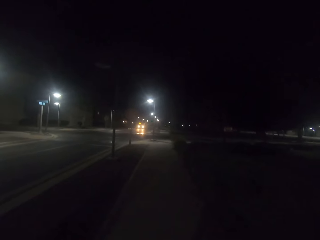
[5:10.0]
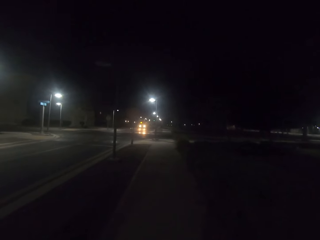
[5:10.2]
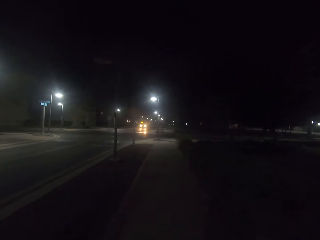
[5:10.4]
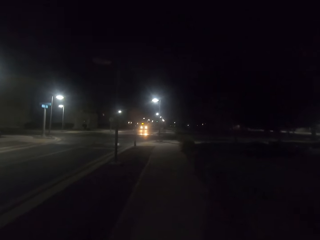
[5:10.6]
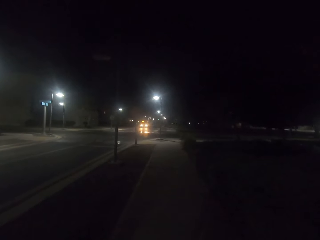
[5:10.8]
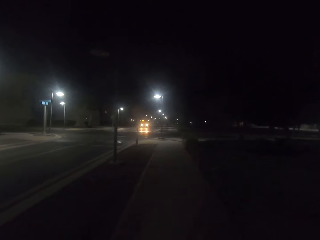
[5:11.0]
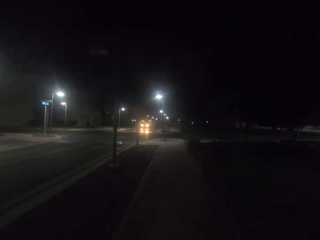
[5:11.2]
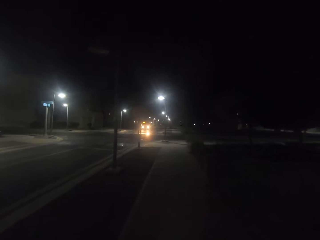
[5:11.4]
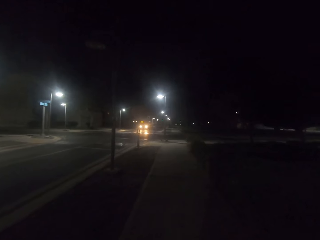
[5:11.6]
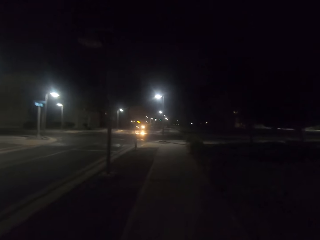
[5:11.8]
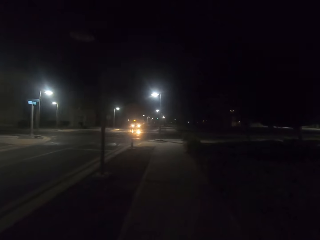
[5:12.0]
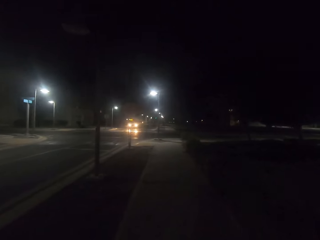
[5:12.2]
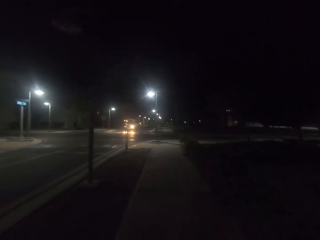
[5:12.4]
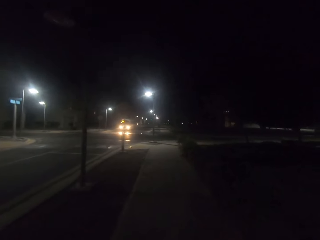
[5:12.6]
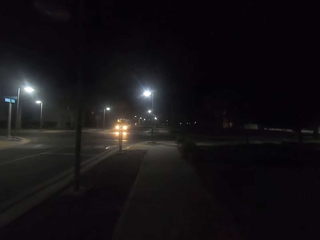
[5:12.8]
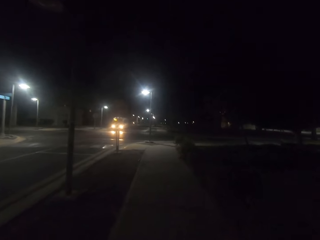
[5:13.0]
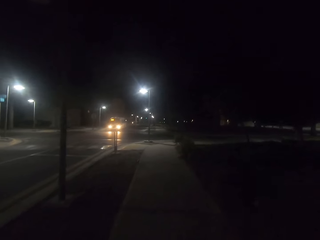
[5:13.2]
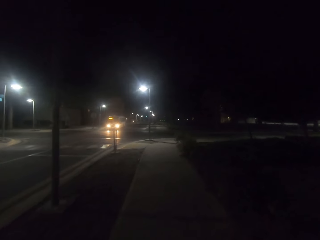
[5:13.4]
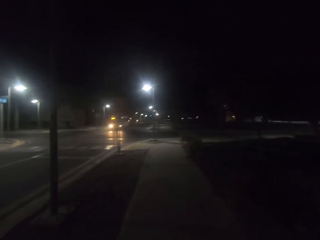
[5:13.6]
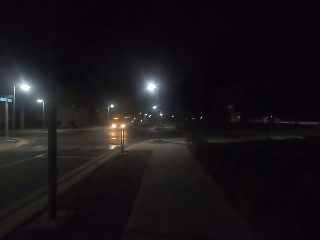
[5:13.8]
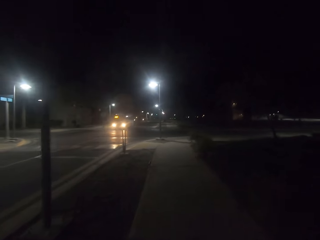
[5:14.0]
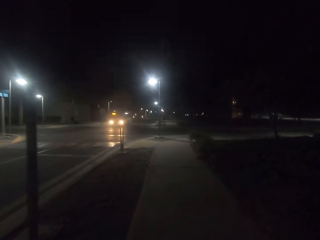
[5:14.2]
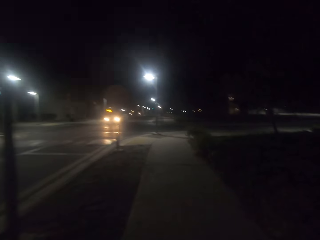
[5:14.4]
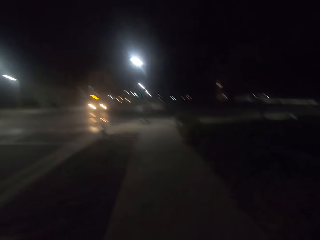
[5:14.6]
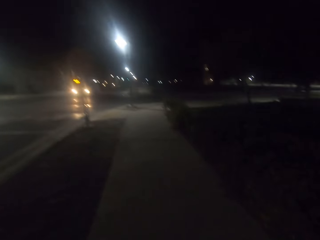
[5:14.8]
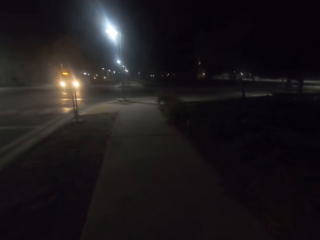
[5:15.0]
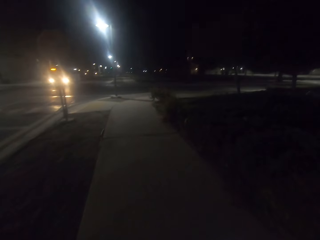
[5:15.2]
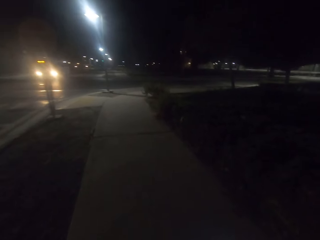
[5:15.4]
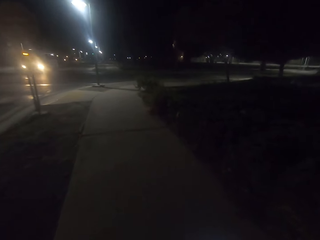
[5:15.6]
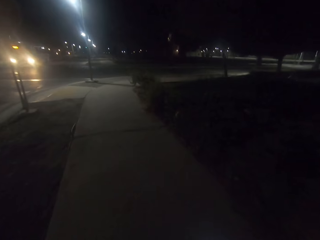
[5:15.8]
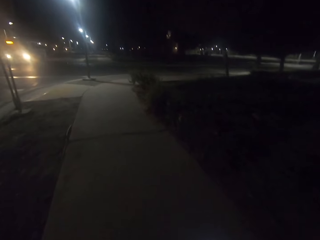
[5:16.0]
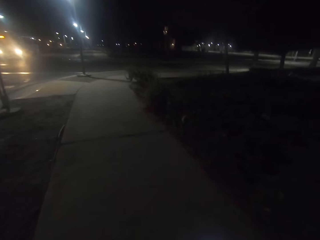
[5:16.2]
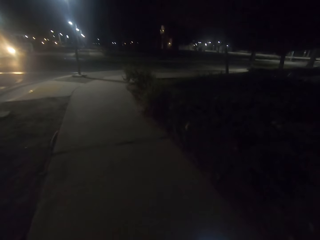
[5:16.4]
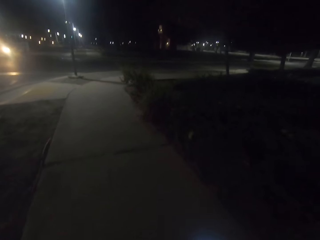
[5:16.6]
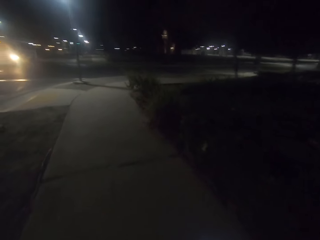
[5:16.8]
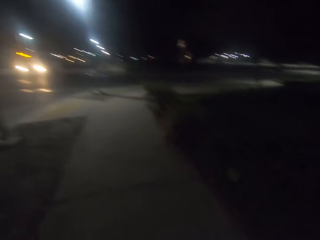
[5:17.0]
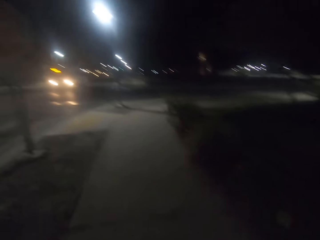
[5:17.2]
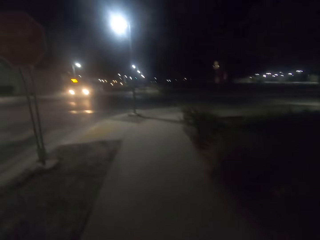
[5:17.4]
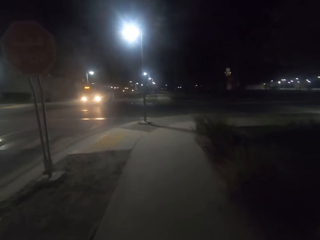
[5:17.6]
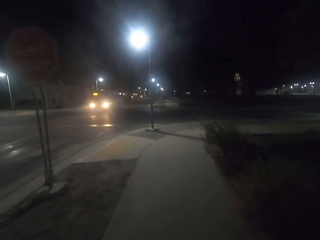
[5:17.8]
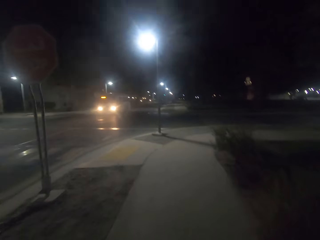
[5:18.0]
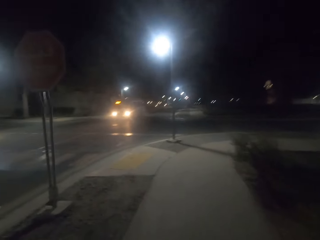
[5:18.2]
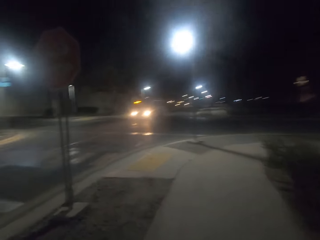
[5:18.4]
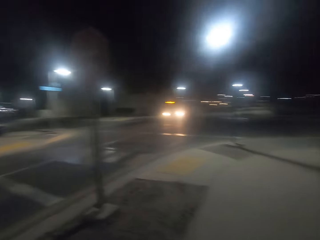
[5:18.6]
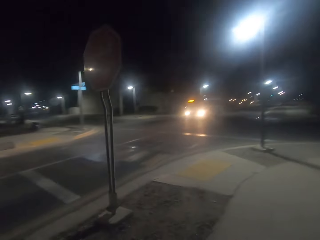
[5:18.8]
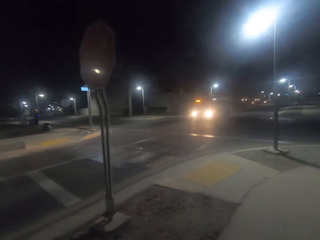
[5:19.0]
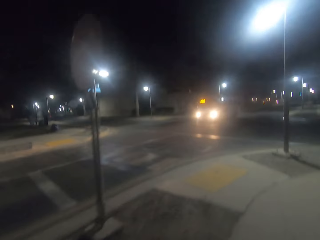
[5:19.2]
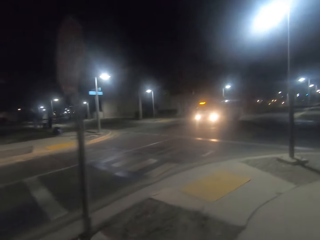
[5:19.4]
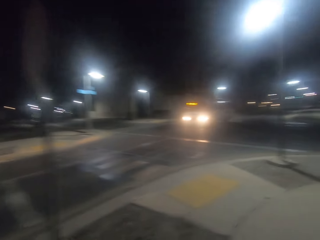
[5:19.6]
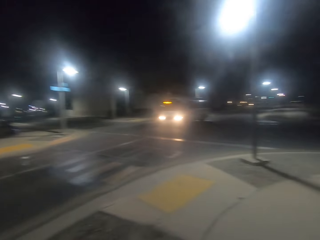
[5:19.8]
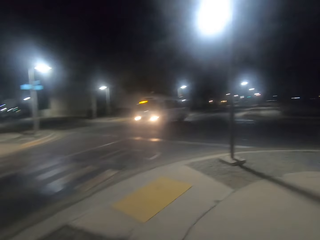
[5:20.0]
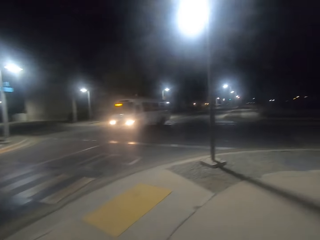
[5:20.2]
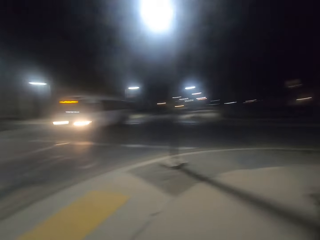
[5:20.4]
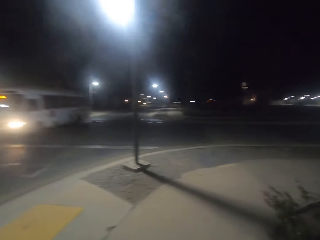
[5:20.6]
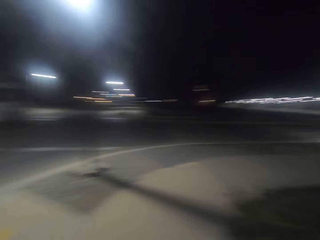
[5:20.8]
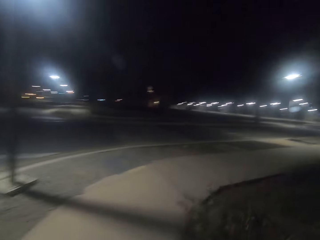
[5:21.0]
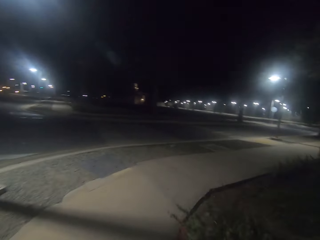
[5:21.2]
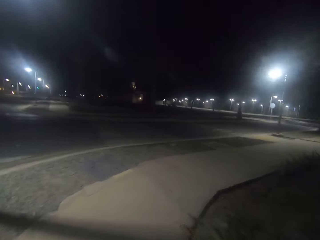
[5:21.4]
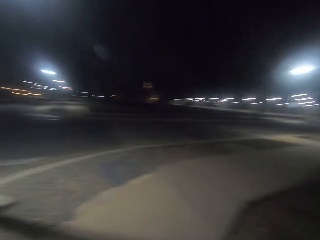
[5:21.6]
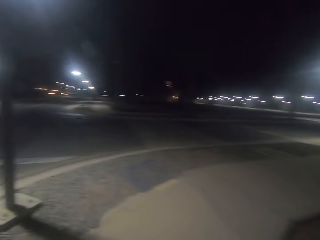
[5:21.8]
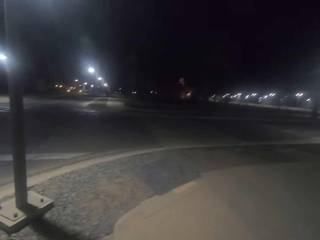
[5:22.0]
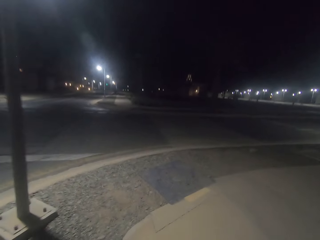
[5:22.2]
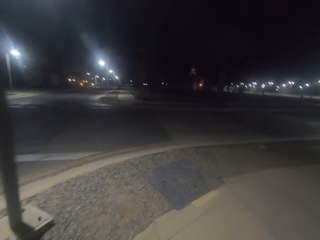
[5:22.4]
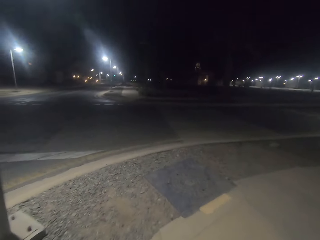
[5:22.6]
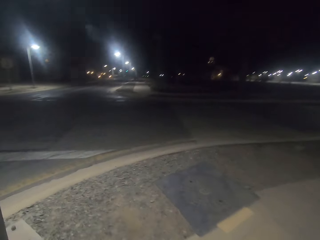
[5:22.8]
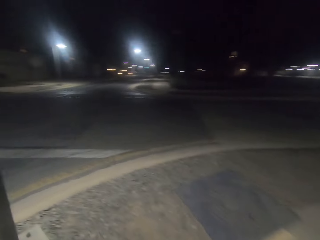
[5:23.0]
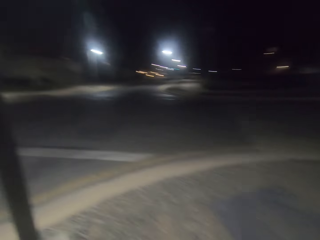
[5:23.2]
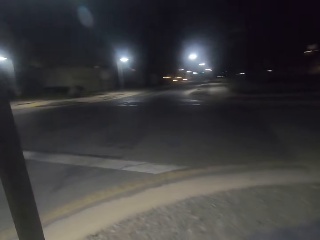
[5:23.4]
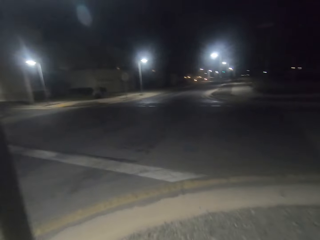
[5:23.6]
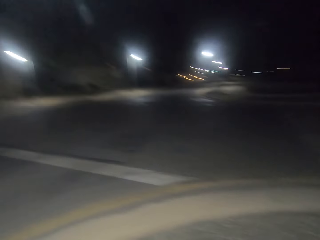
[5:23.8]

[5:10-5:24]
The camera wearer looks around the road. They walk along the road.

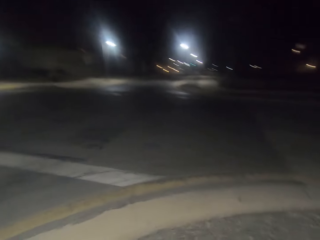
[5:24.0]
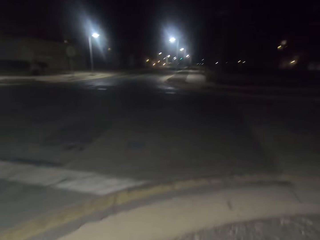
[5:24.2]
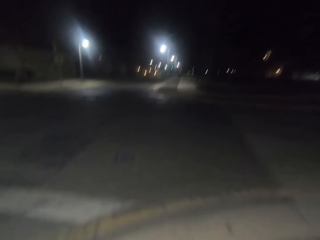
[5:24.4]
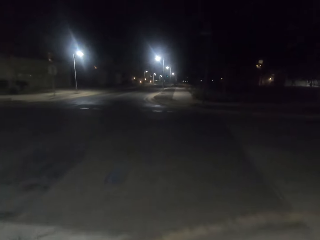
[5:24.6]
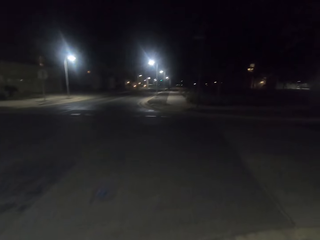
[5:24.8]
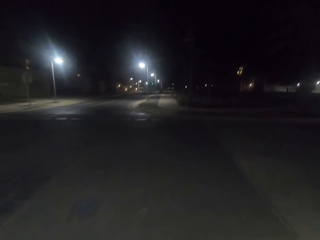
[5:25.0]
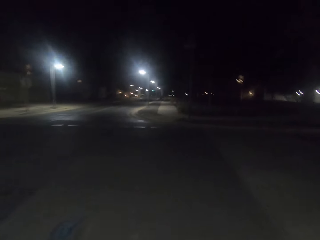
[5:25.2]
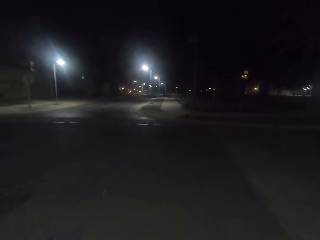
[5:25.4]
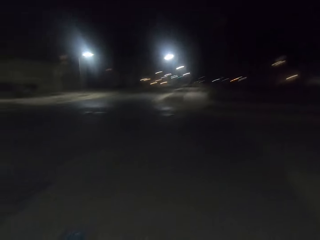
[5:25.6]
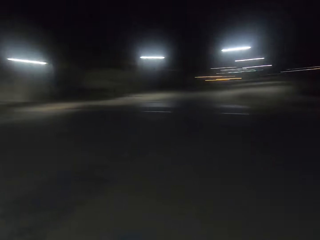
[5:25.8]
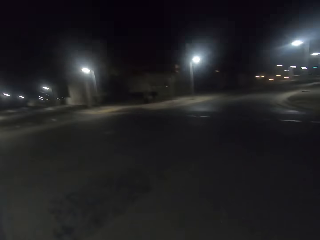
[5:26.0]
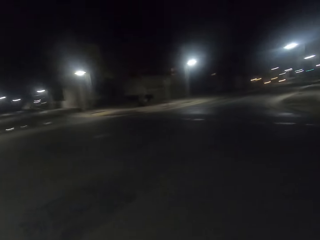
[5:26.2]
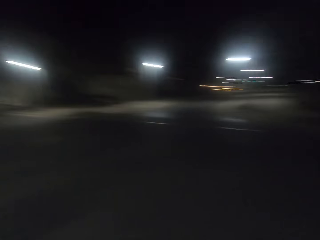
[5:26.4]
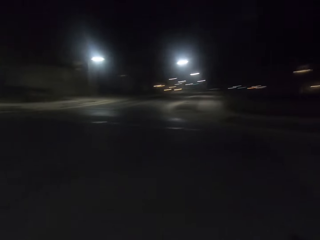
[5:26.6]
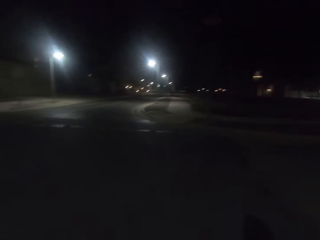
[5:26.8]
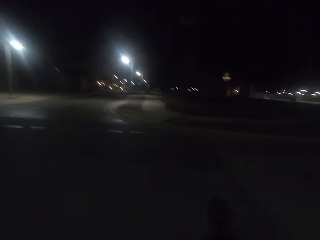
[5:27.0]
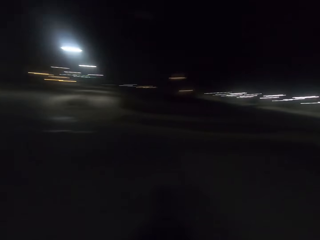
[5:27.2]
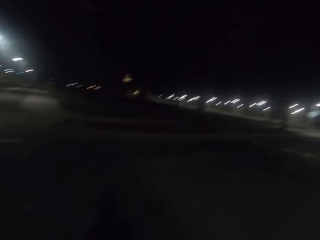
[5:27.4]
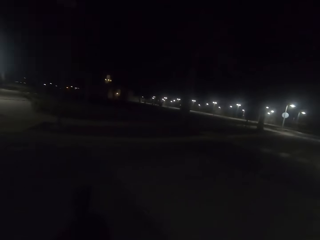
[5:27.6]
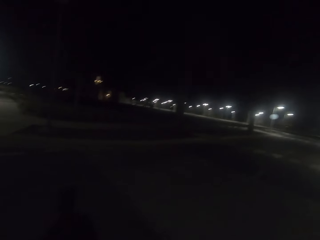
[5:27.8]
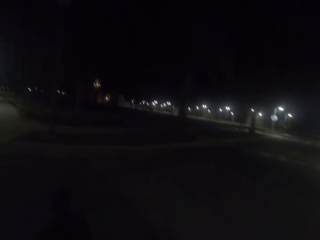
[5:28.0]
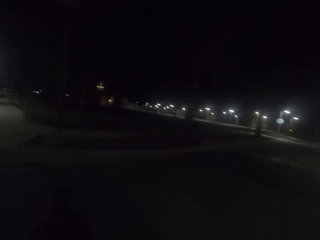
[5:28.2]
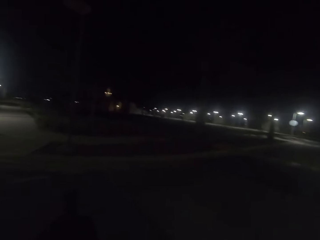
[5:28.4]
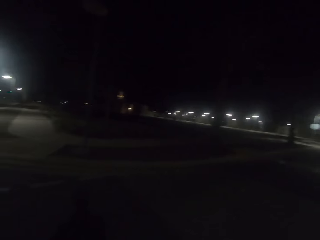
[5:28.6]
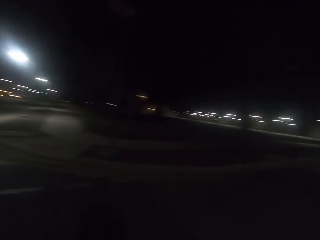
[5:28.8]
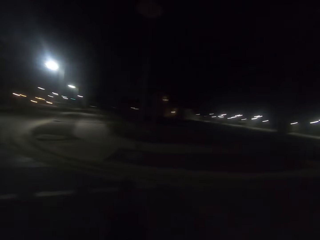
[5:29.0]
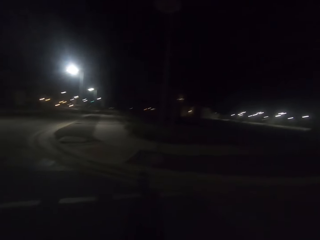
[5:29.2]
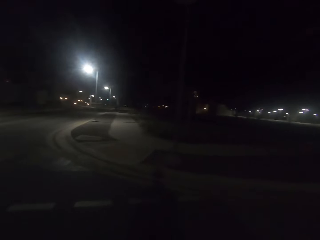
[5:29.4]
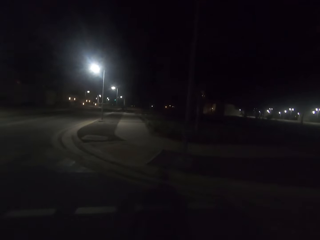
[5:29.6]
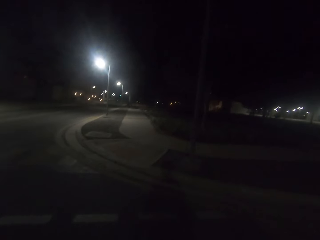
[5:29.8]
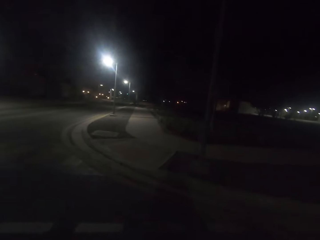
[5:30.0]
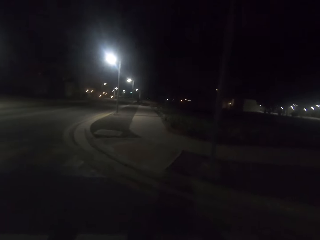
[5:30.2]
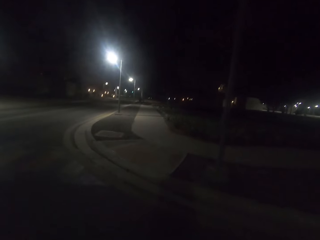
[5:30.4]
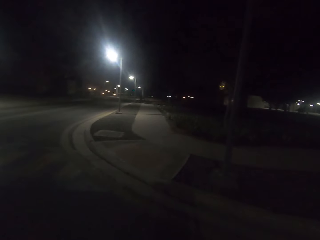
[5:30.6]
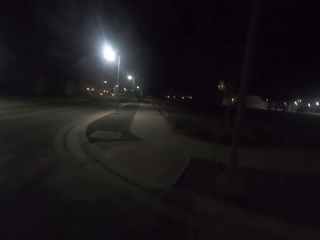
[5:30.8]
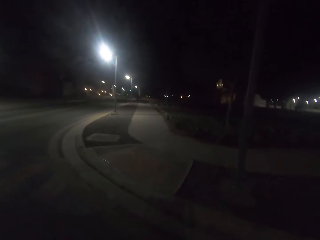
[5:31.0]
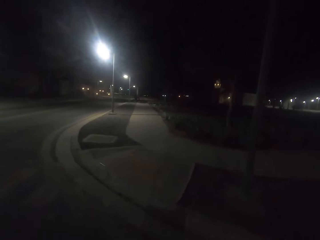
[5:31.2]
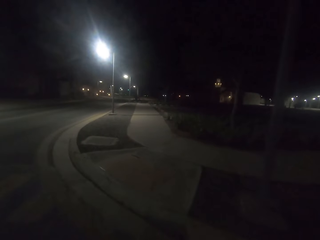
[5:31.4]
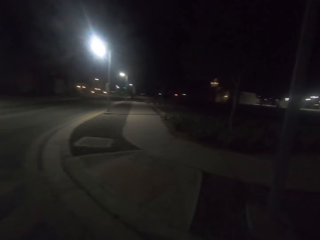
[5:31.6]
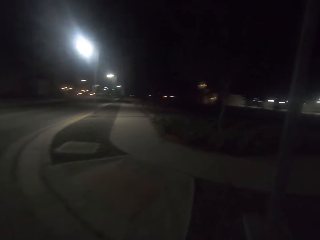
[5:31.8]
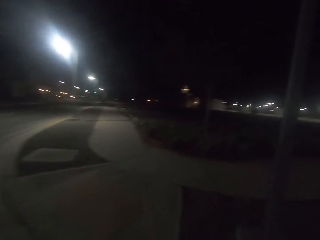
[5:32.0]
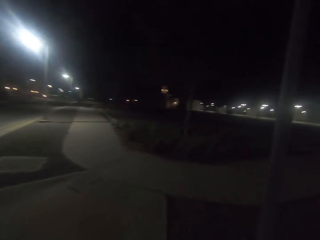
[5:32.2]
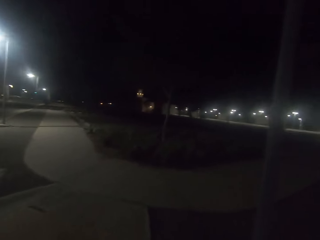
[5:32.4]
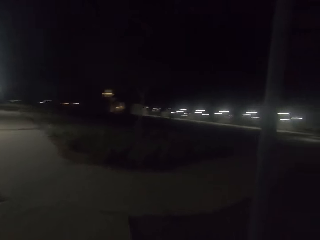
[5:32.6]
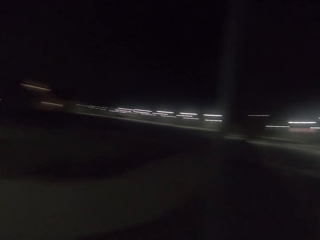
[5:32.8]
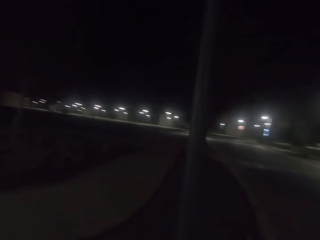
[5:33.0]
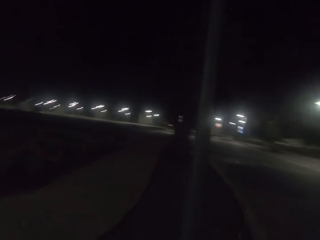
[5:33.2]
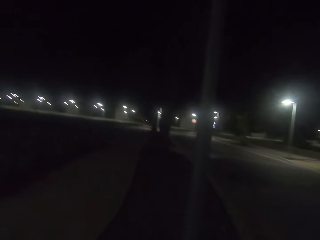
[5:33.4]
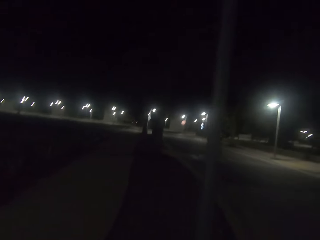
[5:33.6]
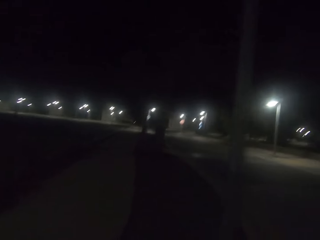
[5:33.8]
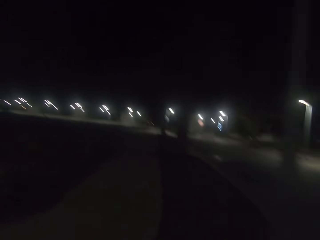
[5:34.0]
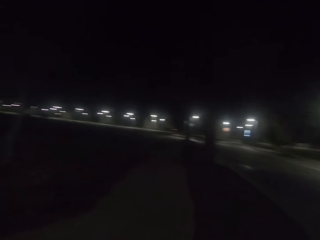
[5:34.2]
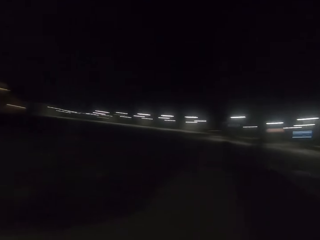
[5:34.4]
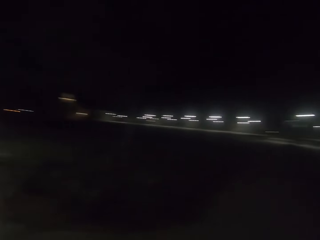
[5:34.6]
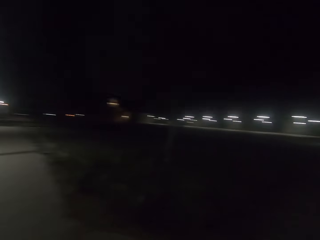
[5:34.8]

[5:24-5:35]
The camera wearer crosses the road. They look around the road. They cross the road. They look around the road.
